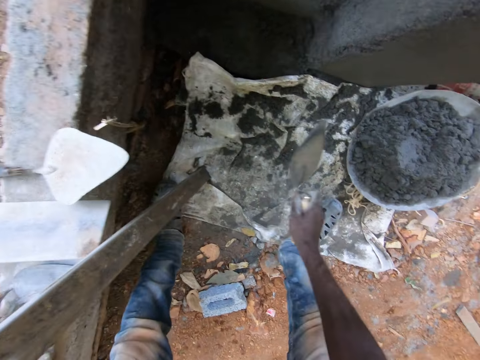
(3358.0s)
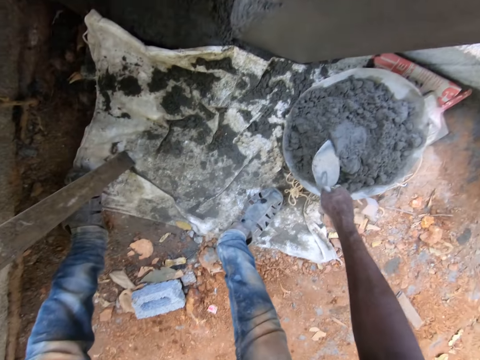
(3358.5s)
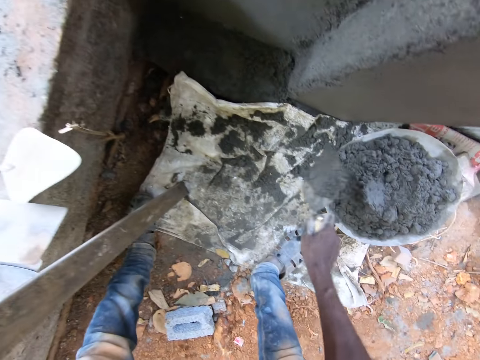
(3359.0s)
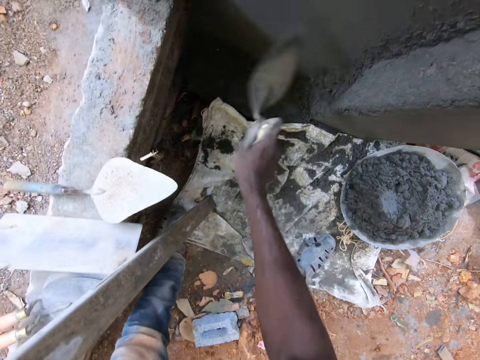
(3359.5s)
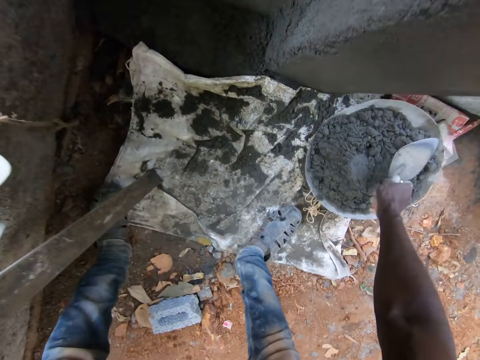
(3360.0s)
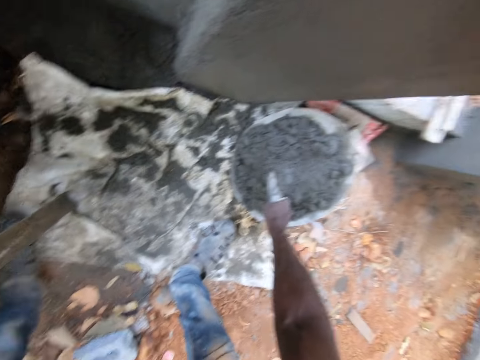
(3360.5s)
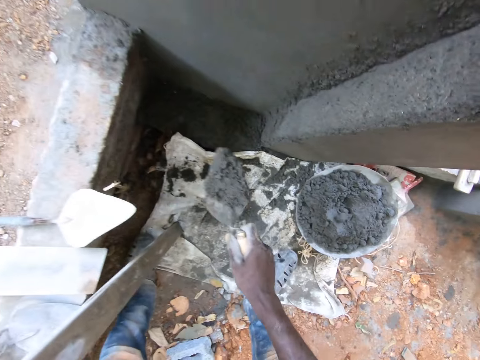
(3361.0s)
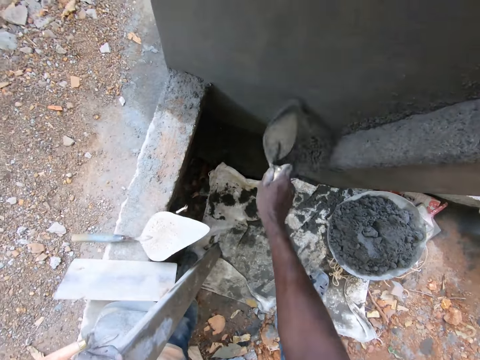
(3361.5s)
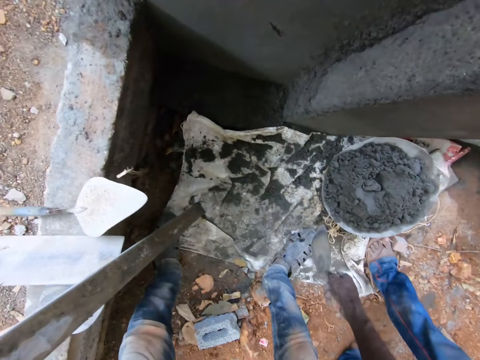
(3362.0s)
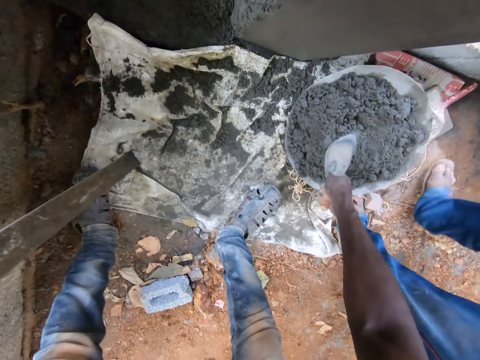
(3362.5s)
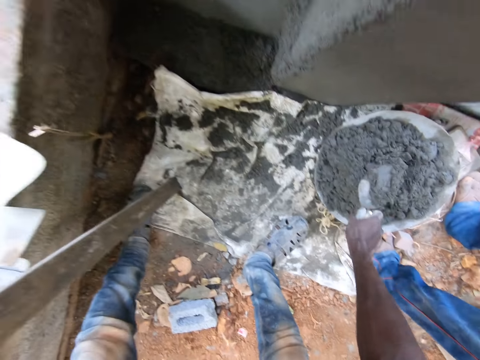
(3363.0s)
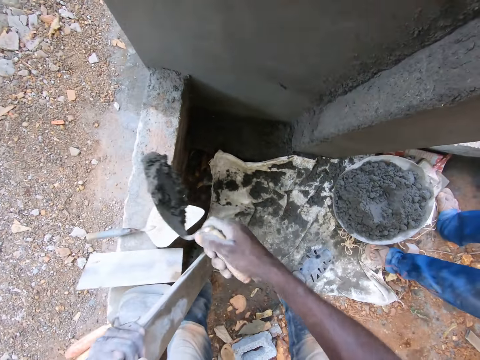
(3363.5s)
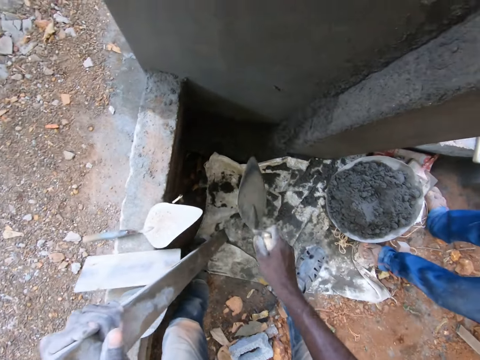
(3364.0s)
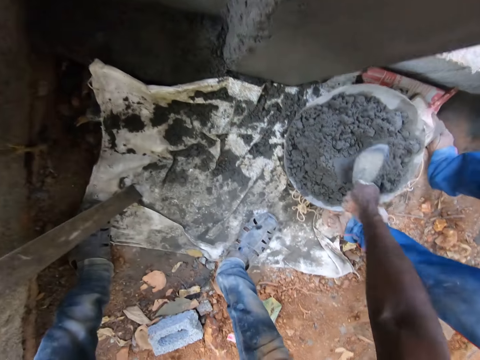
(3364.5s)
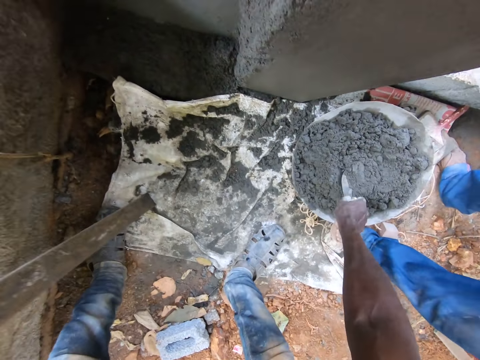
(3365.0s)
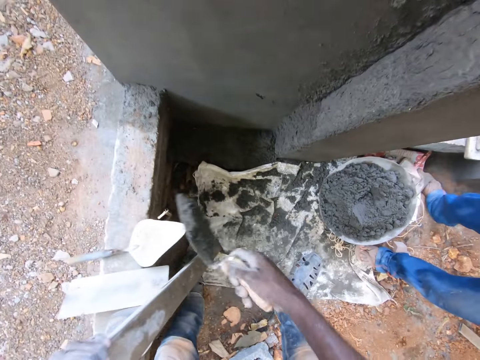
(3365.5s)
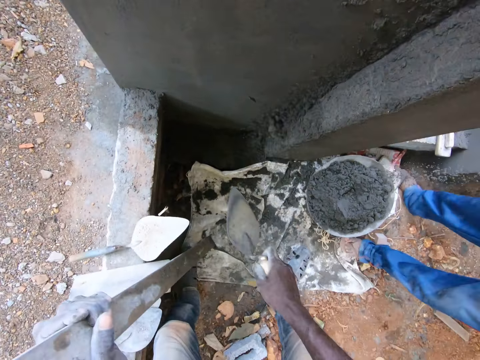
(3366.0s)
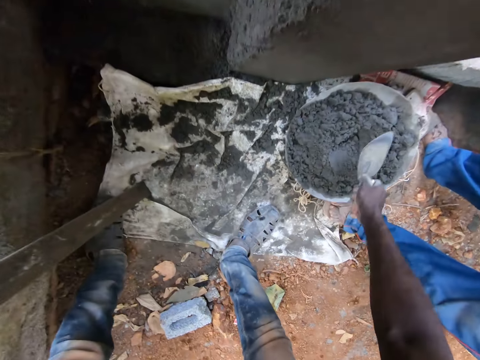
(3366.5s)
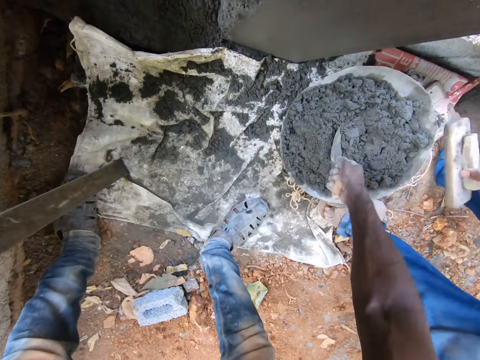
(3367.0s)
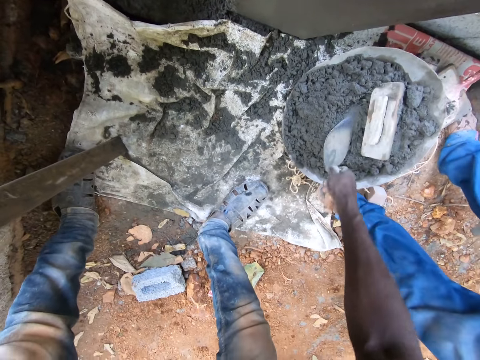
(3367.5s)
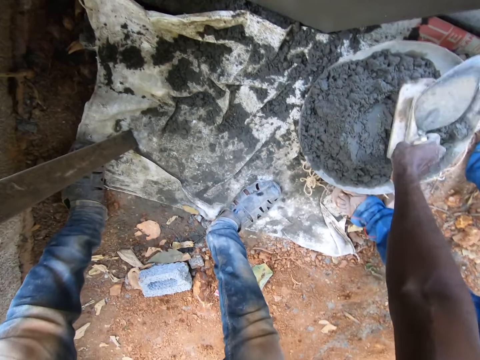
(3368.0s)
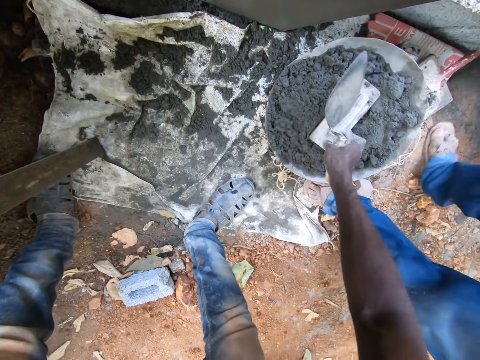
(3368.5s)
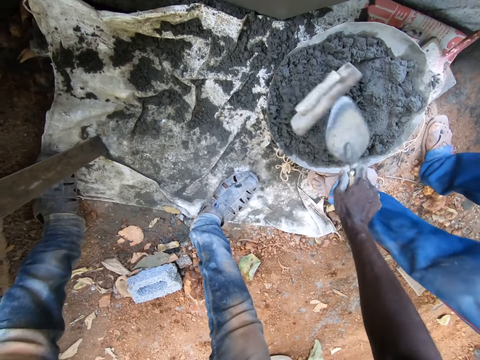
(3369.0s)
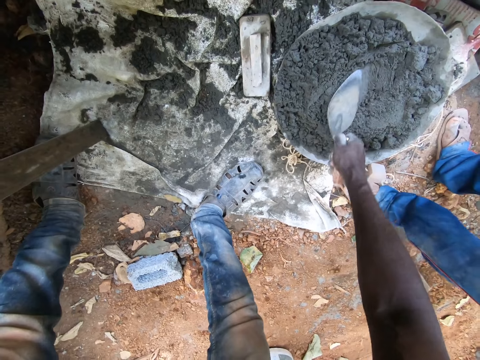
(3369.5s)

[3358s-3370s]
The camera wearer plasters mortar on the wall with the hand trowel in his right hand. He scoops mortar from the head pan with the hand trowel in his right hand. He plasters mortar on the wall with the hand trowel in his right hand. He converses with the man. He scoops mortar from the head pan with the hand trowel in his right hand. He plasters mortar on the wall with the hand trowel in his right hand. He scoops mortar from the head pan with the hand trowel in his right hand. He plasters mortar on the wall with the hand trowel in his right hand. He scoops mortar from the head pan with the hand trowel in his right hand. He plasters mortar on the wall with the hand trowel in his right hand. The man drops a hand float in the head pan. The camera wearer moves the trowel. He picks out the hand float from the head pan with the hand trowel in his right hand.

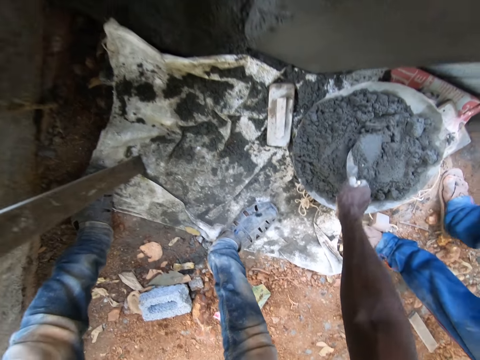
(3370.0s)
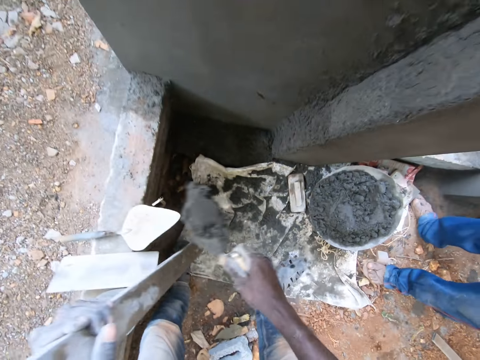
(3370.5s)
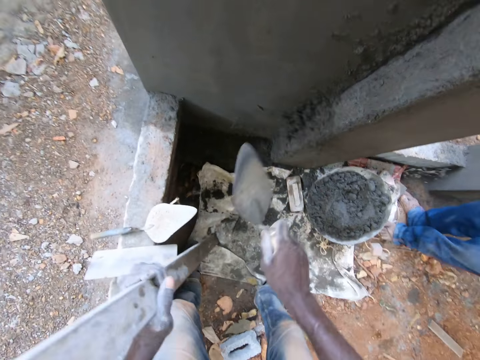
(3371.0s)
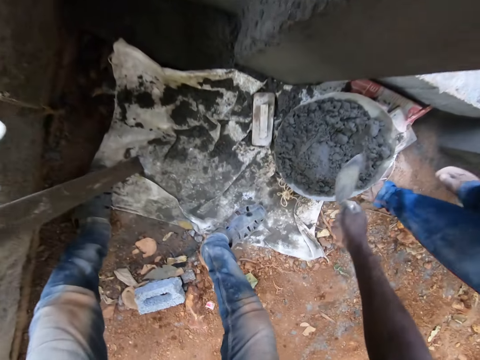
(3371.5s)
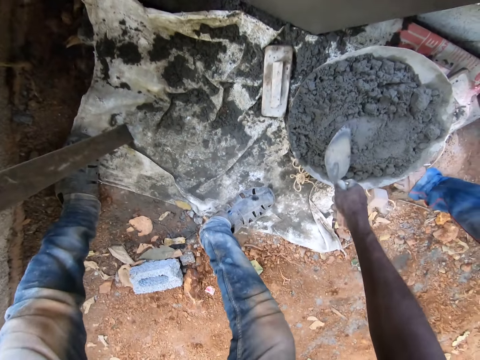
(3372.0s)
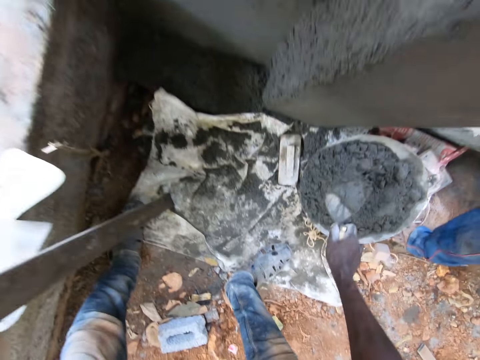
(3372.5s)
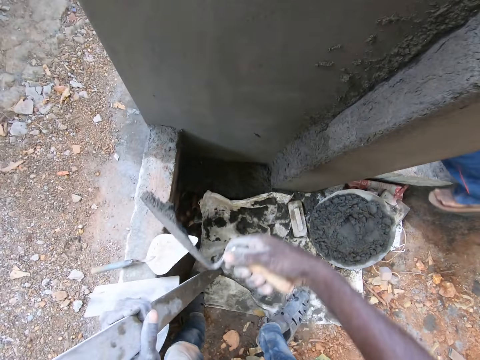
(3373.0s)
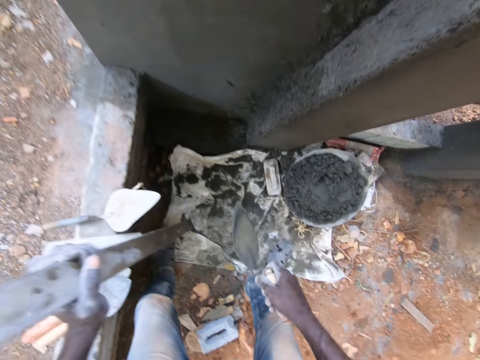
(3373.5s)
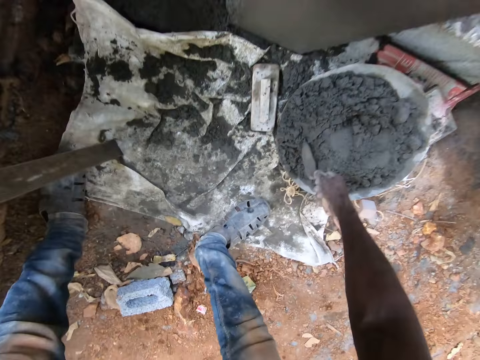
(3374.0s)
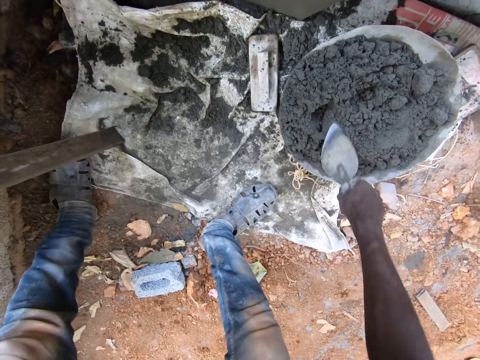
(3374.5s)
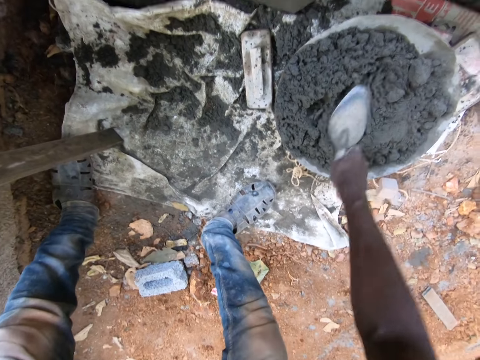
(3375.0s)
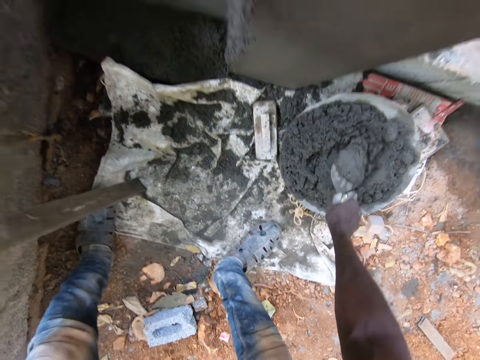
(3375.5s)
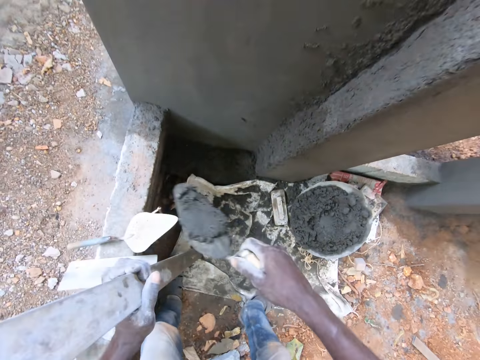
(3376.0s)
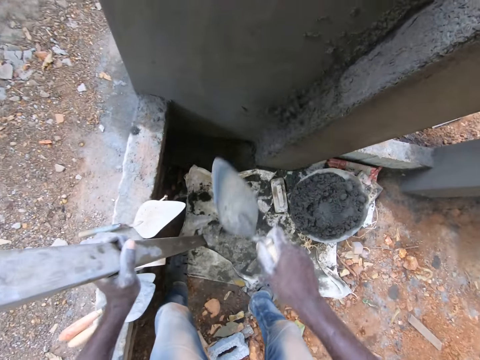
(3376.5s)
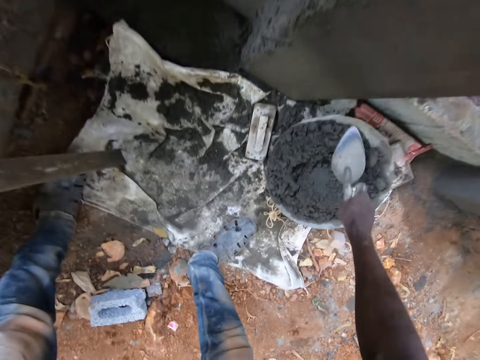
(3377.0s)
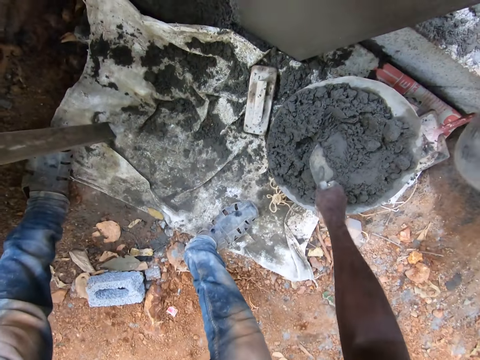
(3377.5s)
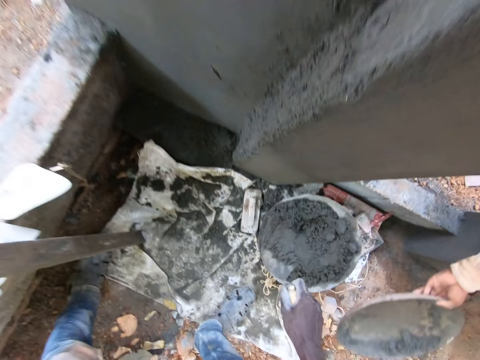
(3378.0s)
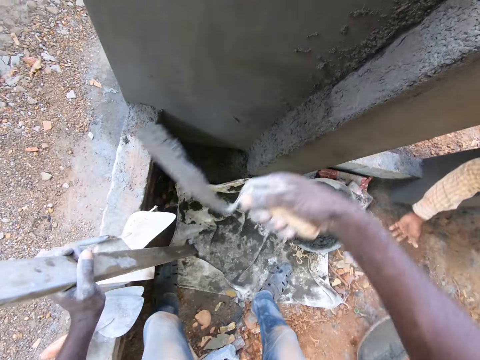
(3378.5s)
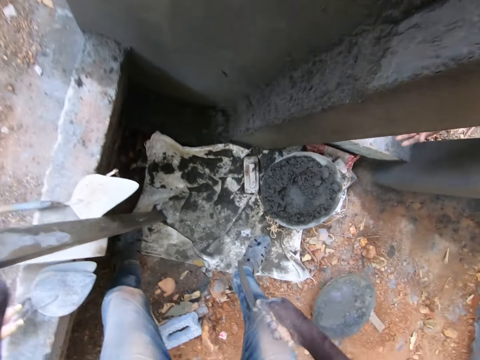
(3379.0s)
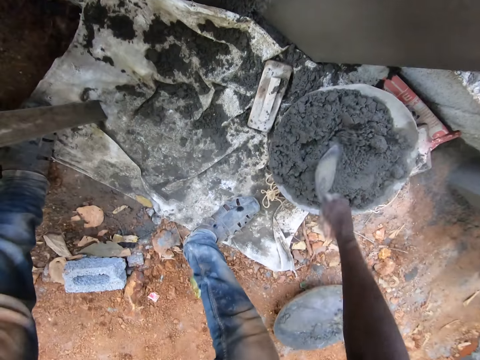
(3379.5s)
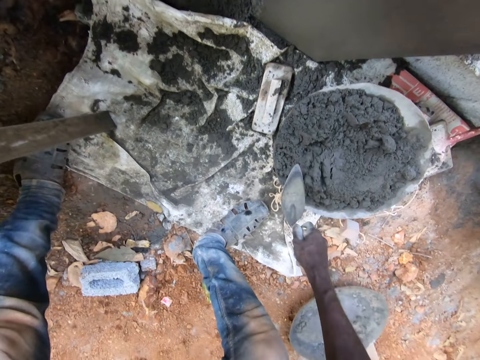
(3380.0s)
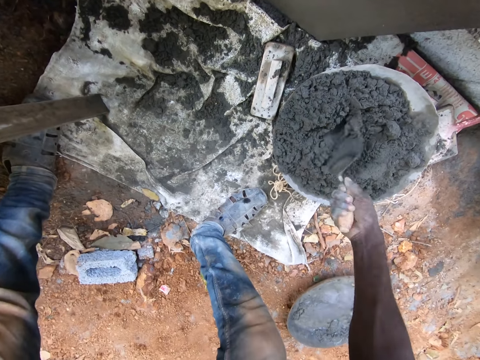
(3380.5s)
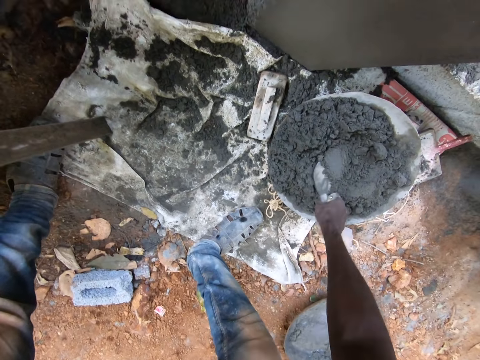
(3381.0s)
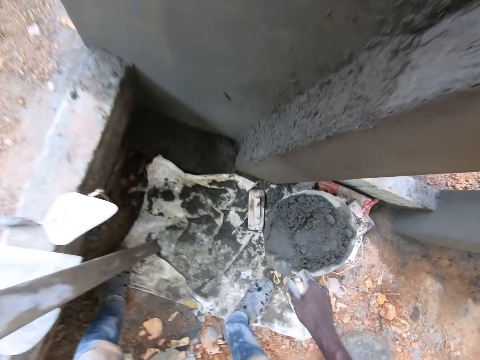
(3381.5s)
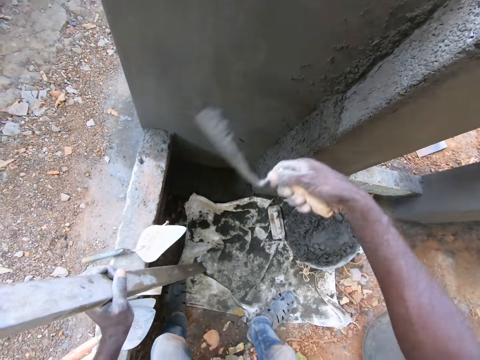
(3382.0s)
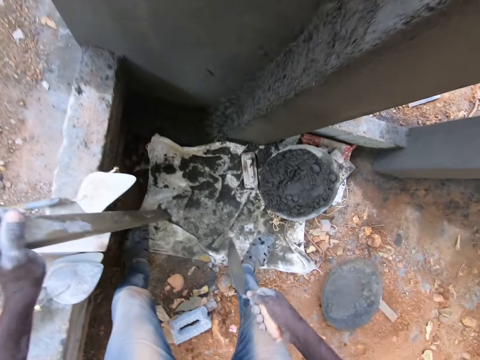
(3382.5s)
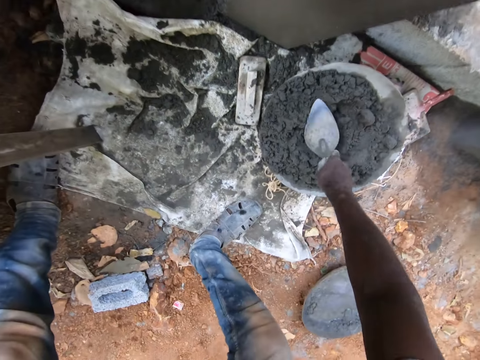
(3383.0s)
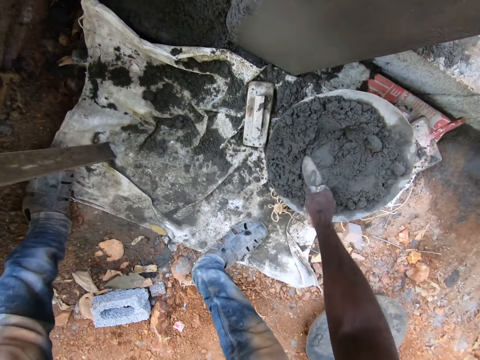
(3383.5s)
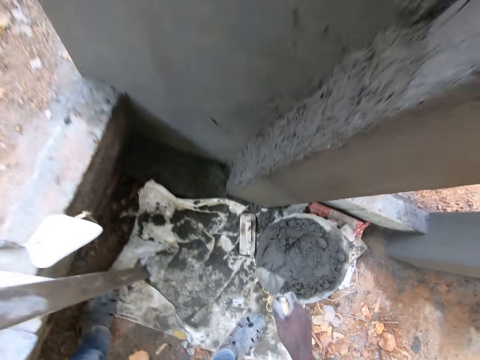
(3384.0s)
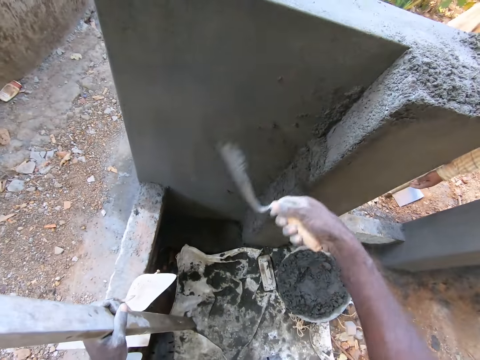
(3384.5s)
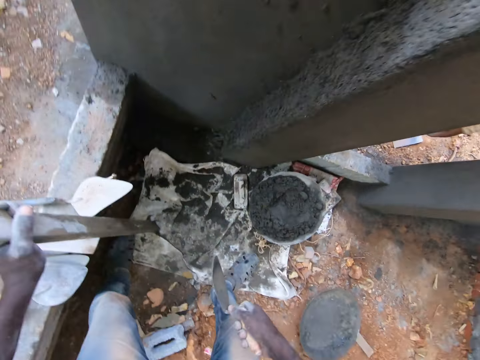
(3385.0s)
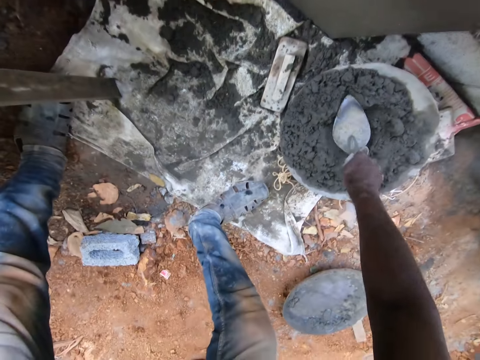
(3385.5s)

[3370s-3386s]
The camera wearer scoops mortar from the head pan with the hand trowel in his right hand. He plasters mortar on the wall with the hand trowel in his right hand. He scoops mortar from the head pan with the hand trowel in his right hand. He plasters mortar on the wall with the hand trowel in his right hand. He scoops mortar from the head pan with the hand trowel in his right hand. He plasters mortar on the wall with the hand trowel in his right hand. He scoops mortar from the head pan with the hand trowel in his right hand. The man drops a head pan beside the camera wearer. The man drops the head pan on the floor. The camera wearer plasters mortar on the wall with the hand trowel in his right hand. He scoops mortar from the head pan with the hand trowel in his right hand. The man converses with the camera wearer. The camera wearer plasters mortar on the wall with the hand trowel in his right hand. He scoops mortar from the head pan with the hand trowel in his right hand. He plasters mortar on the wall with the hand trowel in his right hand.
